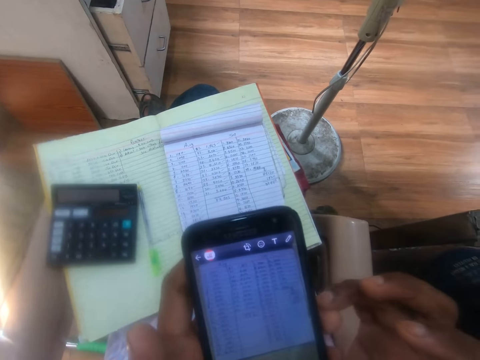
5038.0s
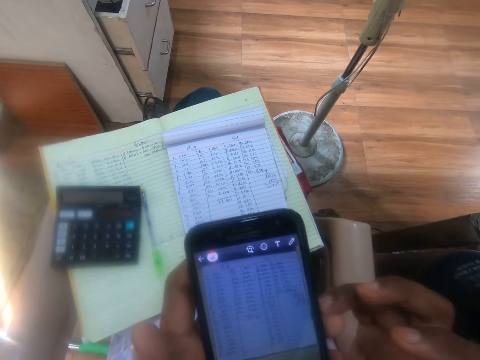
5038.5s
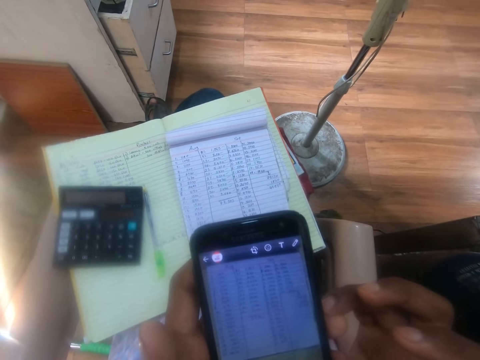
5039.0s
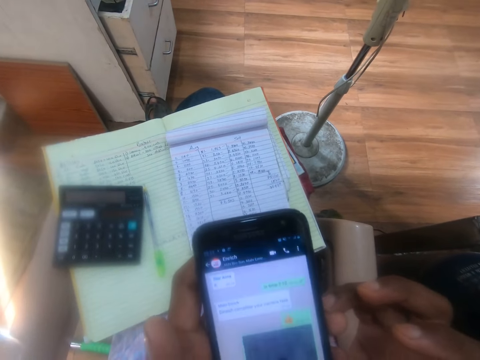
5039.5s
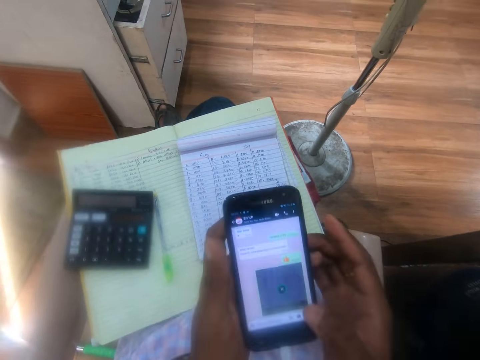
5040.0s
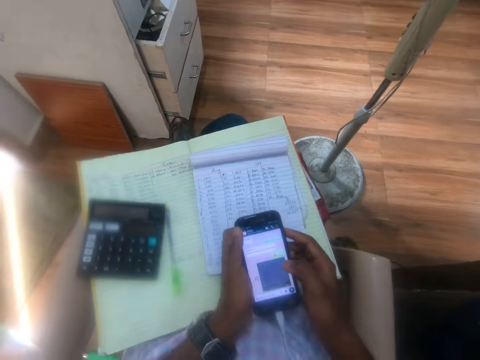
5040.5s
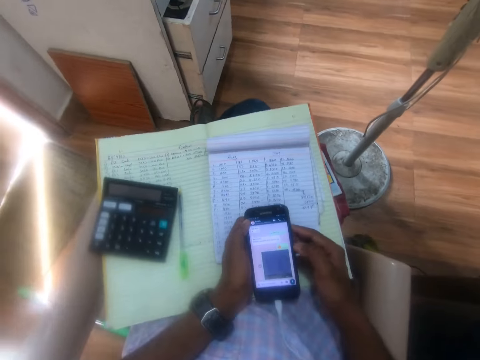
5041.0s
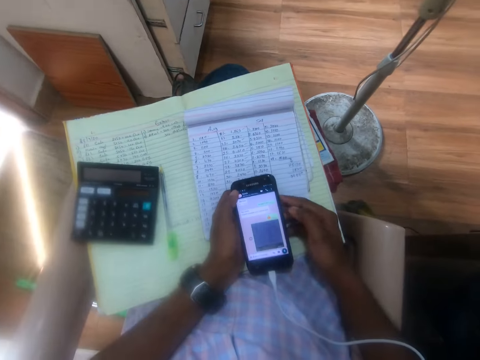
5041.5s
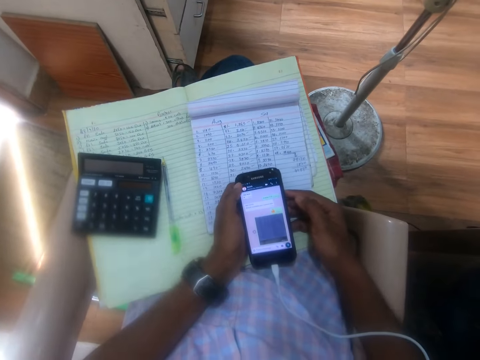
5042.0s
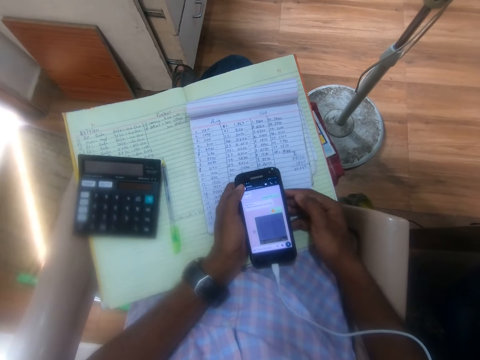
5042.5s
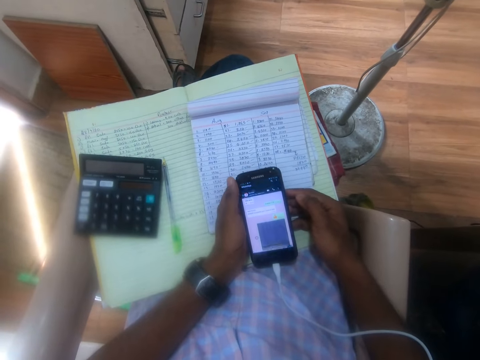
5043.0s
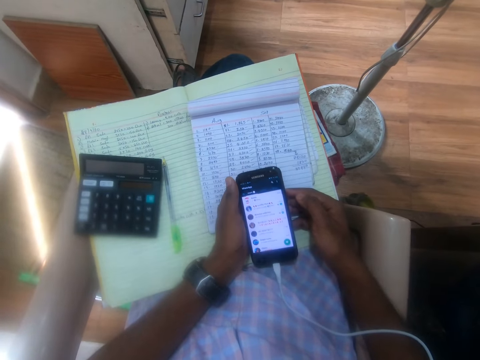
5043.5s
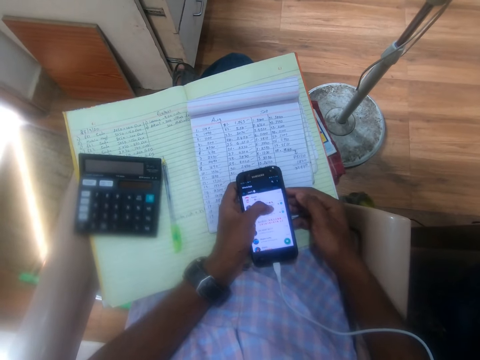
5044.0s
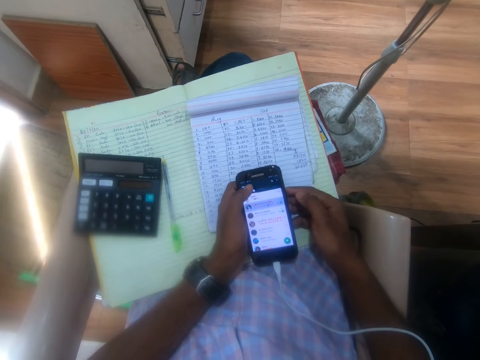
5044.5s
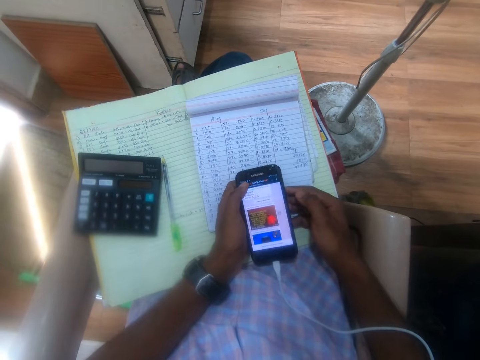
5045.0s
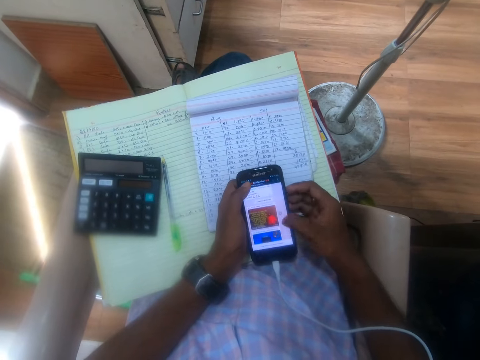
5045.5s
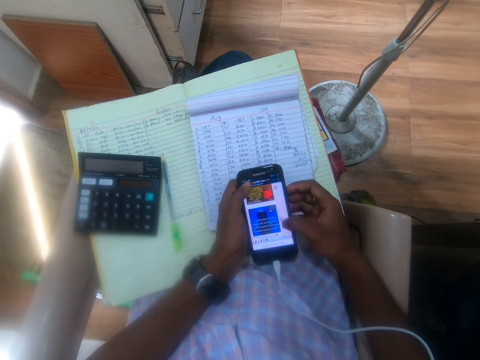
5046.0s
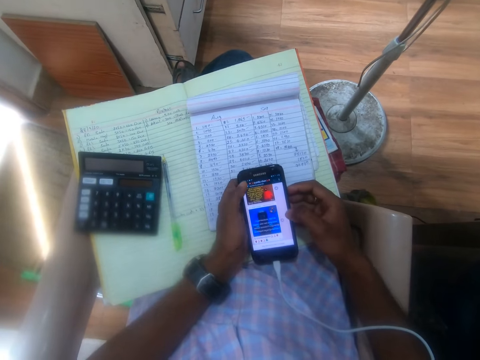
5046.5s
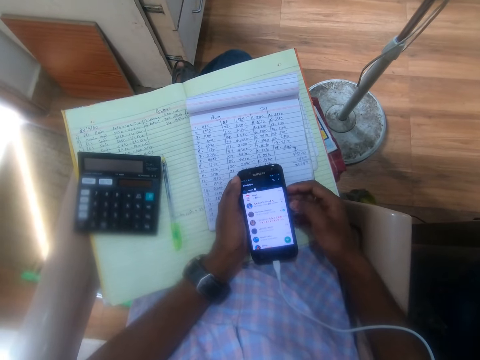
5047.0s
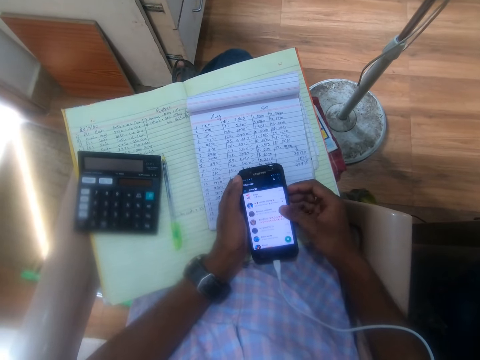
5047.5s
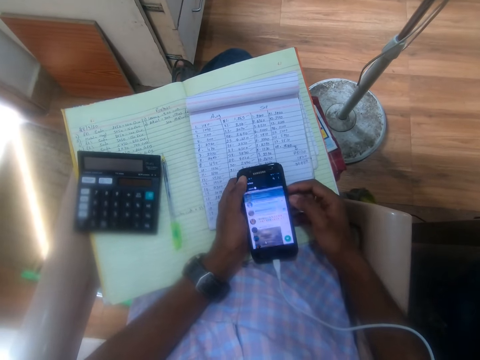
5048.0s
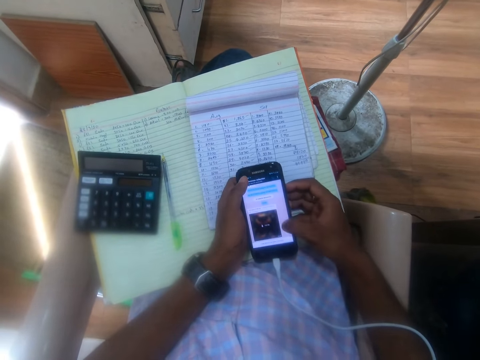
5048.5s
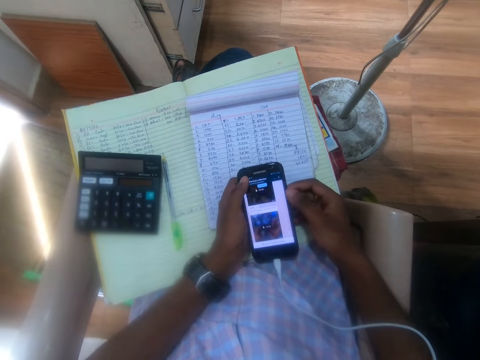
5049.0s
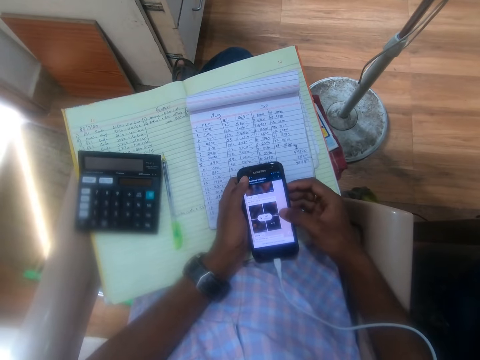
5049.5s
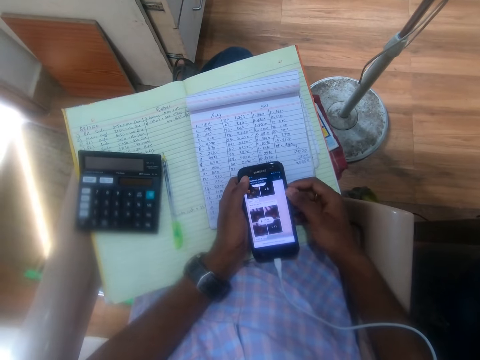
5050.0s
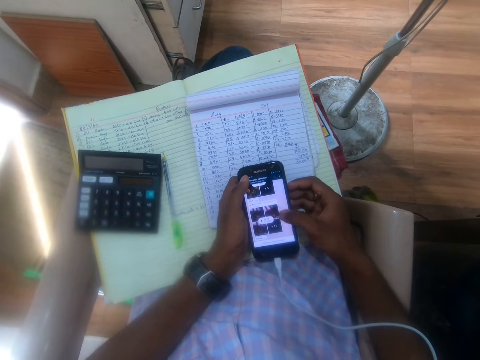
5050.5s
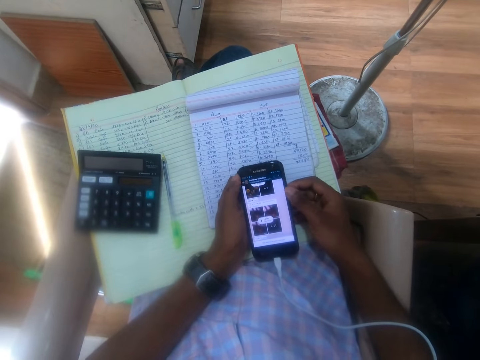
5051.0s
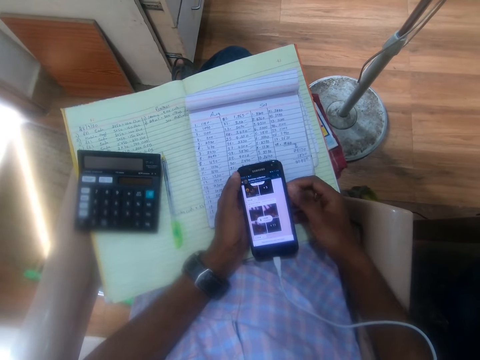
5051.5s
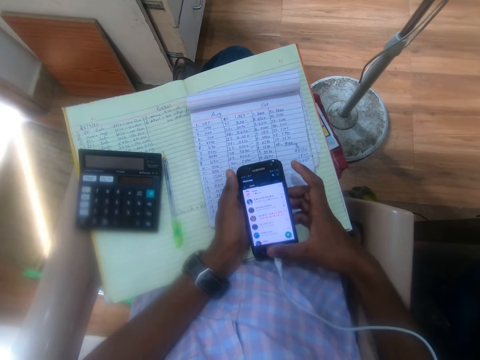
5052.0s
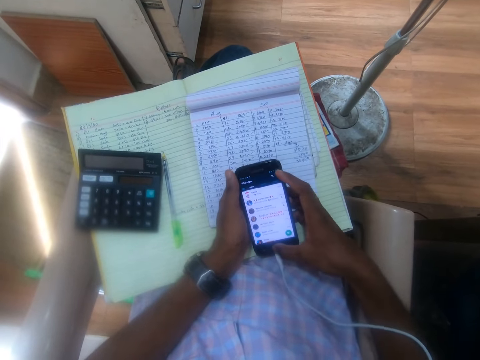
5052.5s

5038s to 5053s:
The camera wearer lowers the phone to the desk. They operate the phone with both hands.

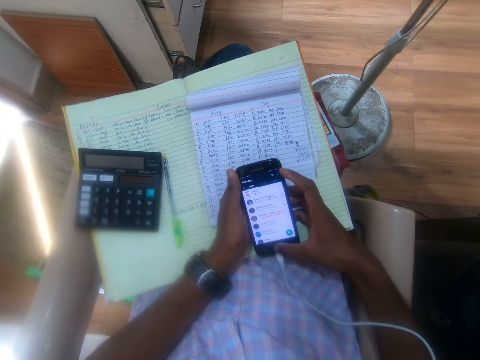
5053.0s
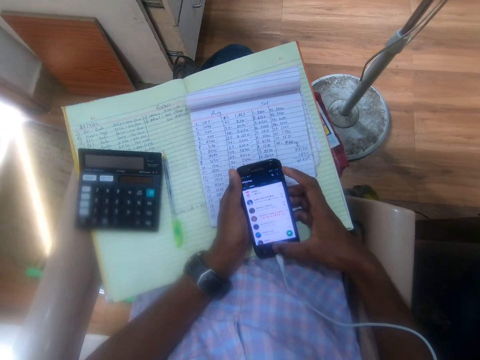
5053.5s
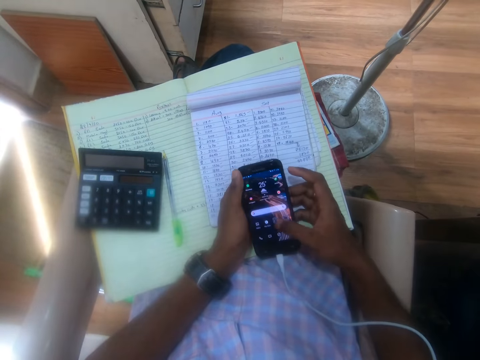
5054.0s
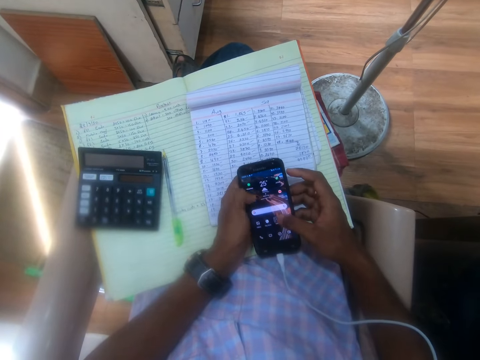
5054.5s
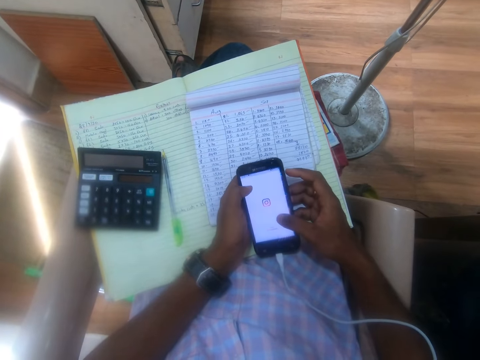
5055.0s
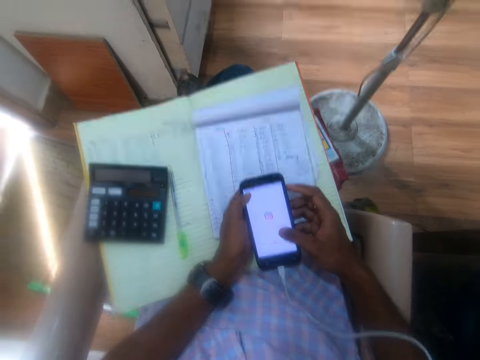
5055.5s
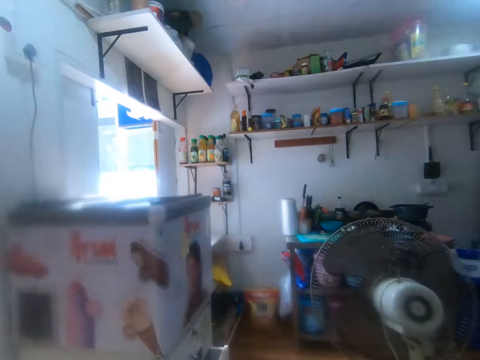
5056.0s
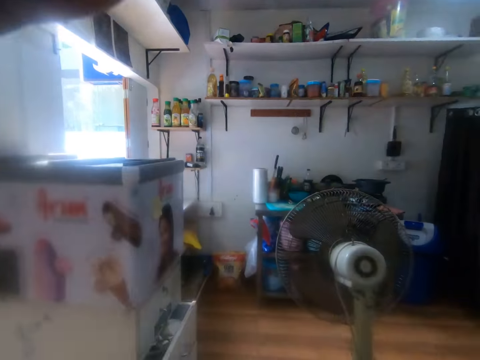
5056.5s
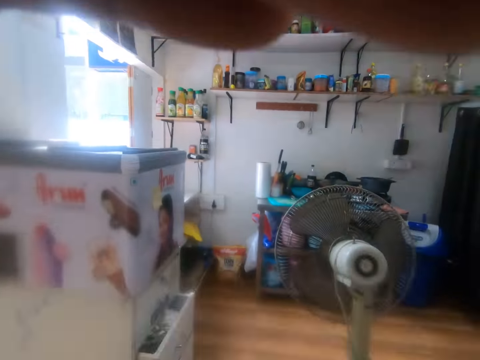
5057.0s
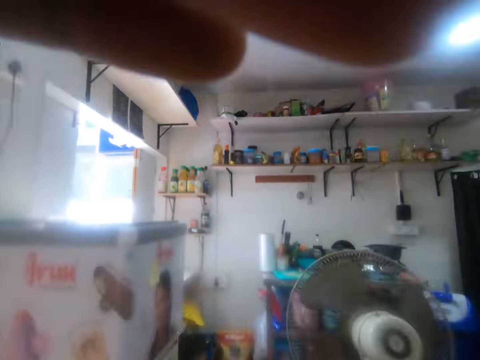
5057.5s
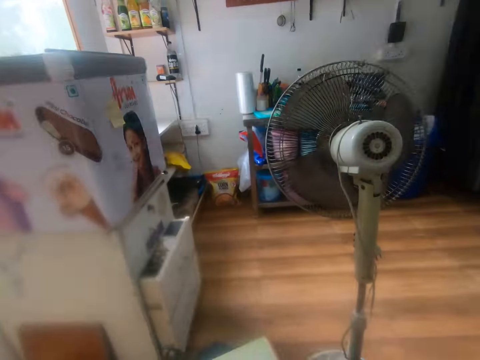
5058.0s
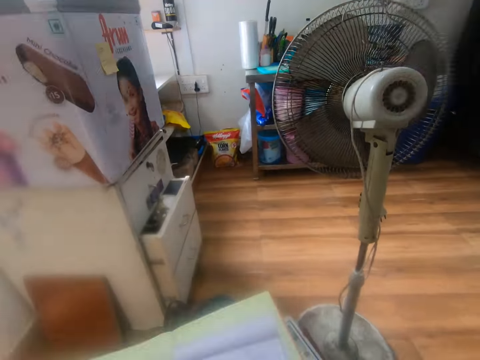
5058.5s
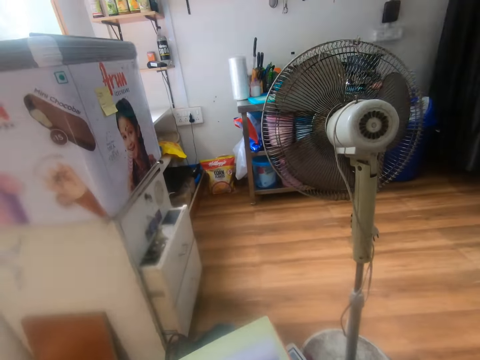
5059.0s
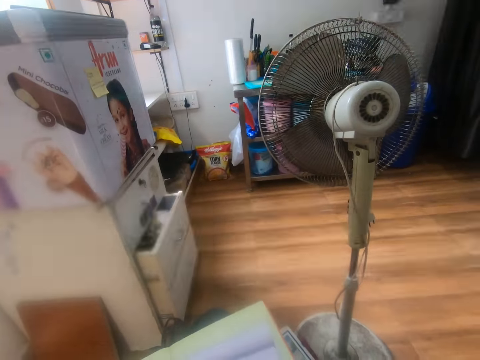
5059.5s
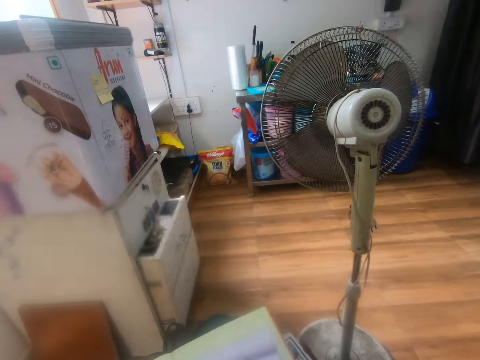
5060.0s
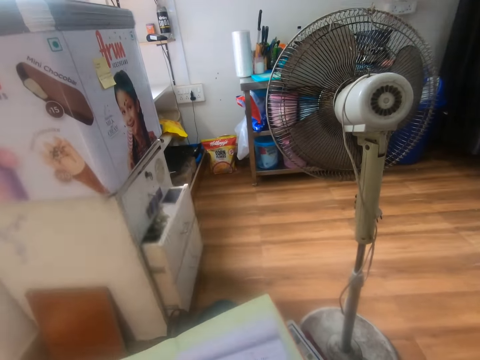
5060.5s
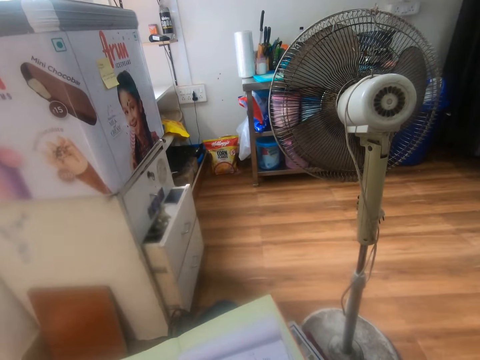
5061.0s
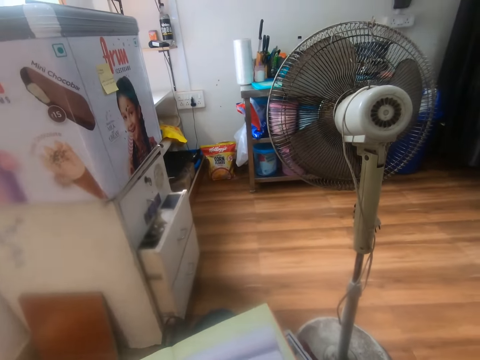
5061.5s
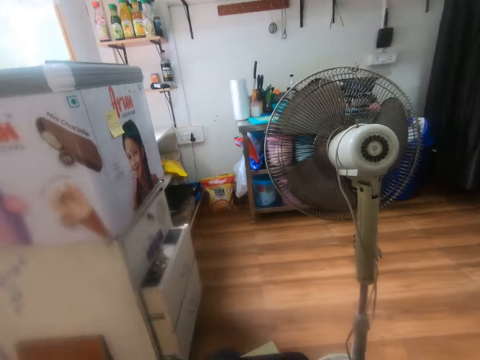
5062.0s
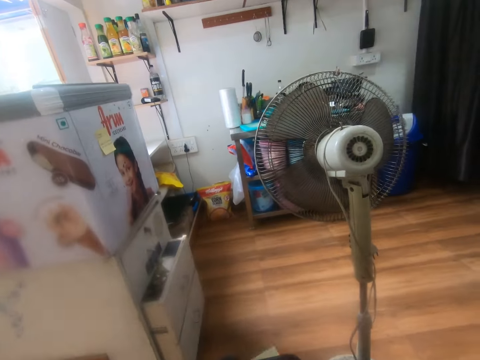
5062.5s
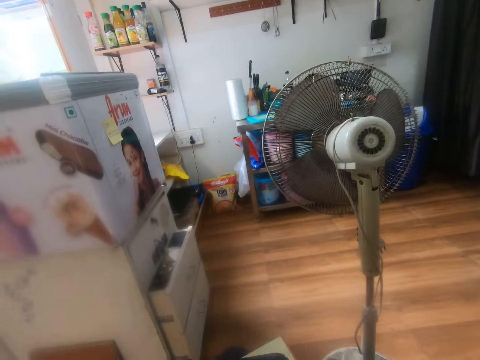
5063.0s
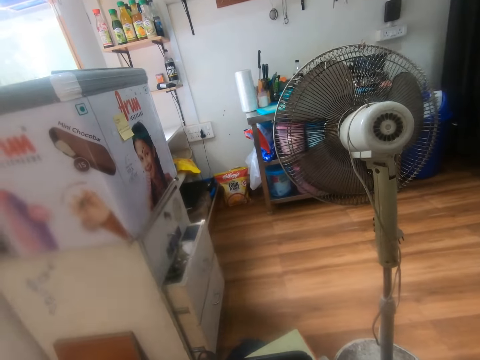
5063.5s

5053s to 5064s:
The camera wearer looks at the door. He adjusts a camera on his head with his left hand. He lifts the phone.
